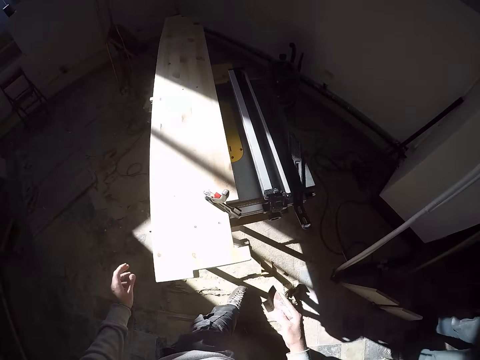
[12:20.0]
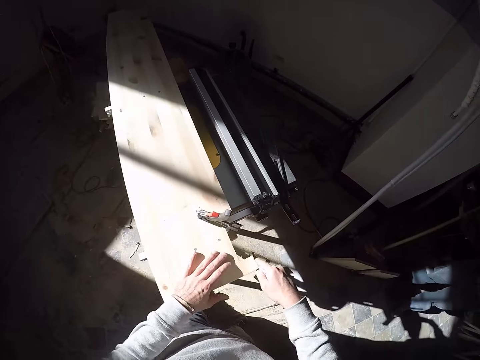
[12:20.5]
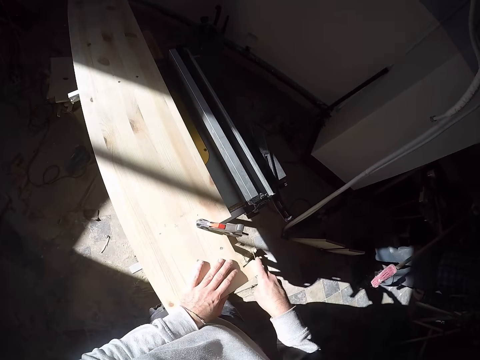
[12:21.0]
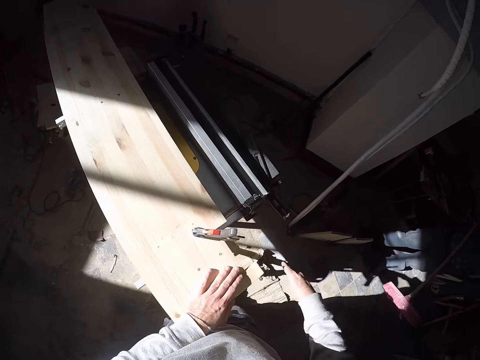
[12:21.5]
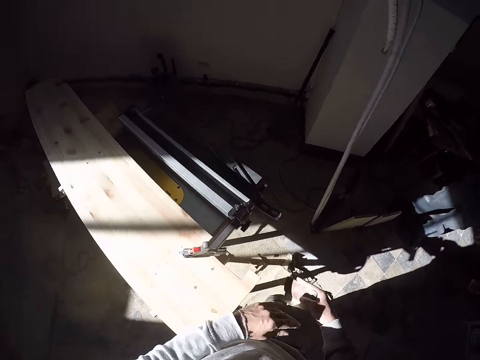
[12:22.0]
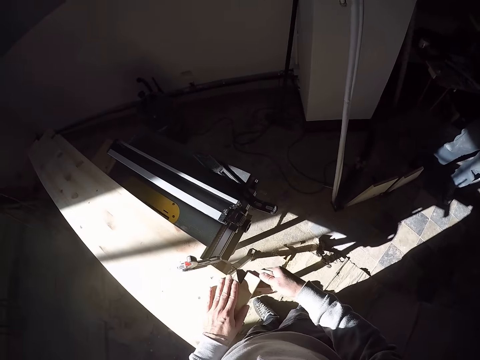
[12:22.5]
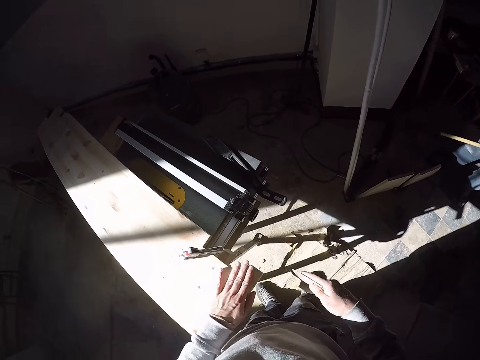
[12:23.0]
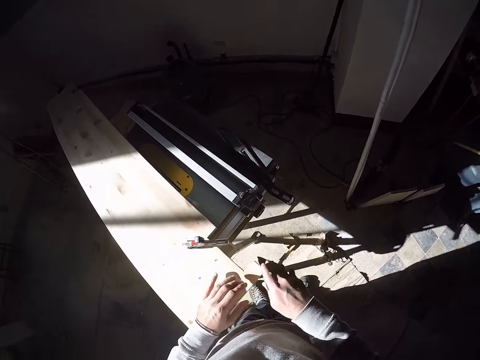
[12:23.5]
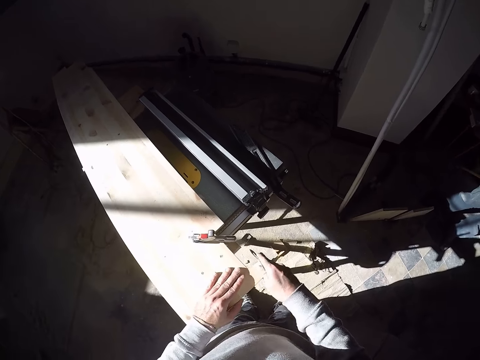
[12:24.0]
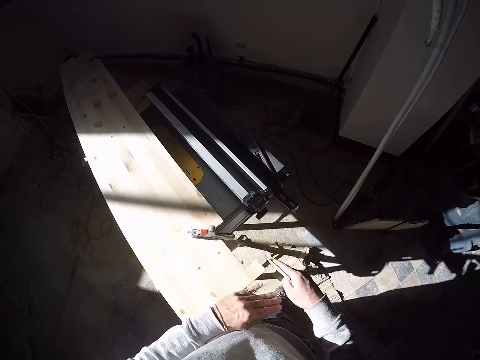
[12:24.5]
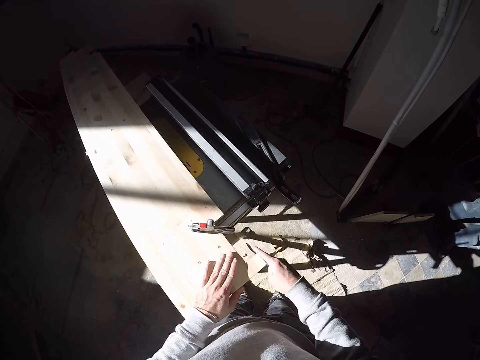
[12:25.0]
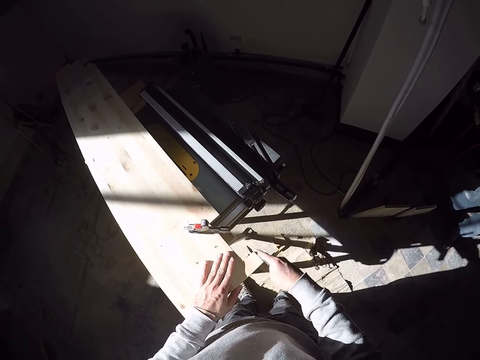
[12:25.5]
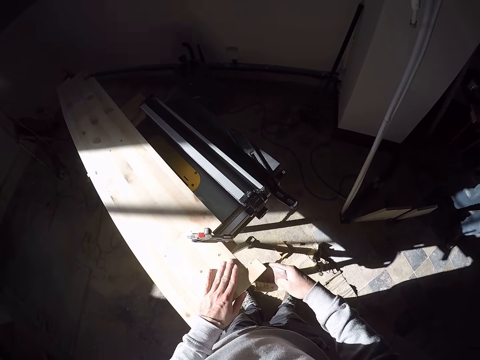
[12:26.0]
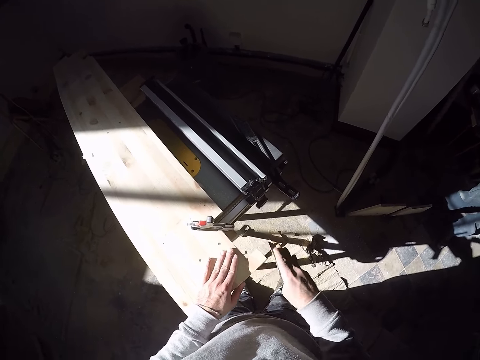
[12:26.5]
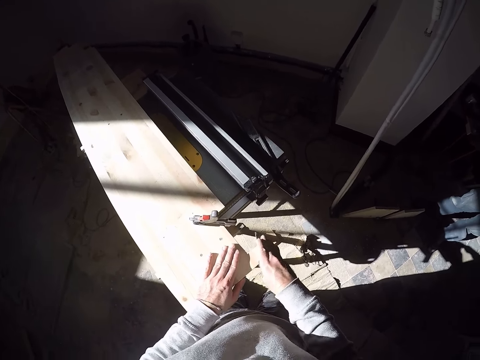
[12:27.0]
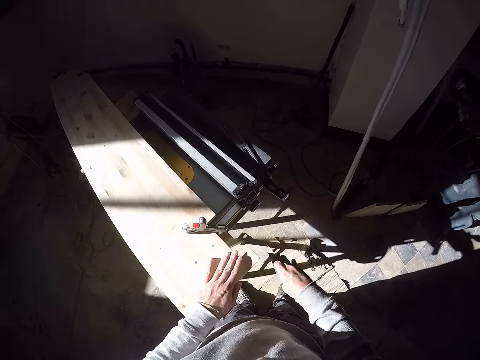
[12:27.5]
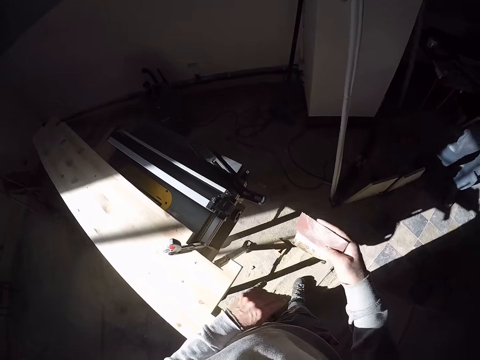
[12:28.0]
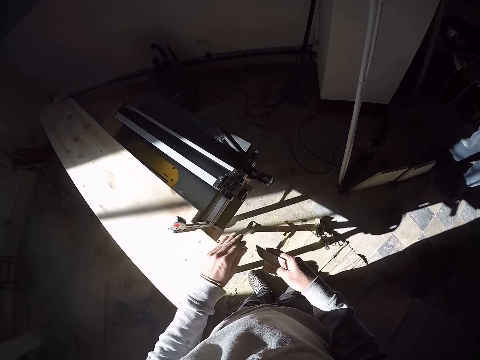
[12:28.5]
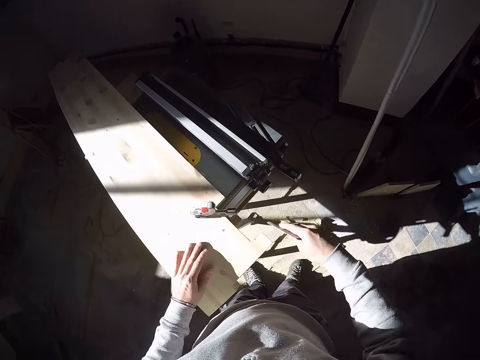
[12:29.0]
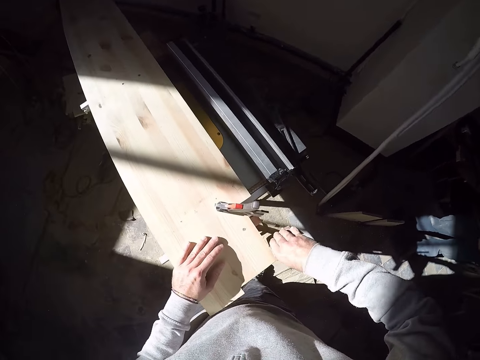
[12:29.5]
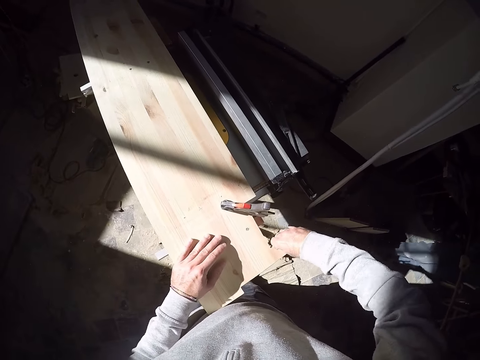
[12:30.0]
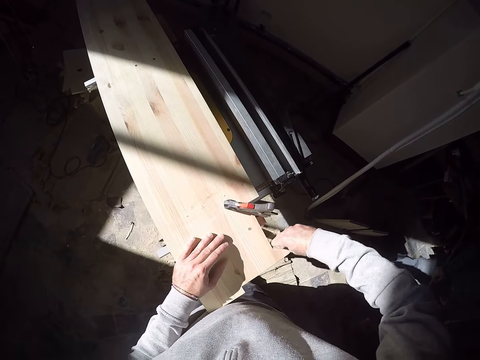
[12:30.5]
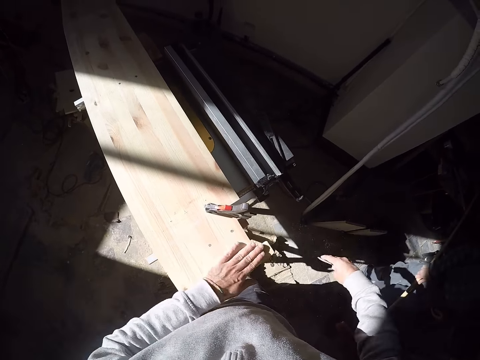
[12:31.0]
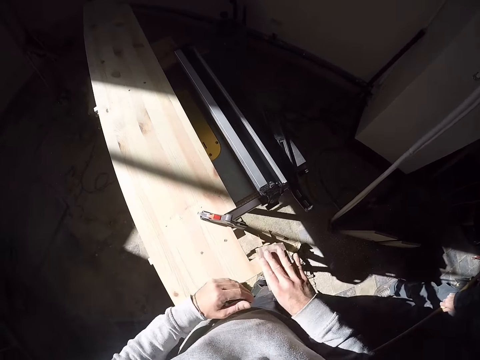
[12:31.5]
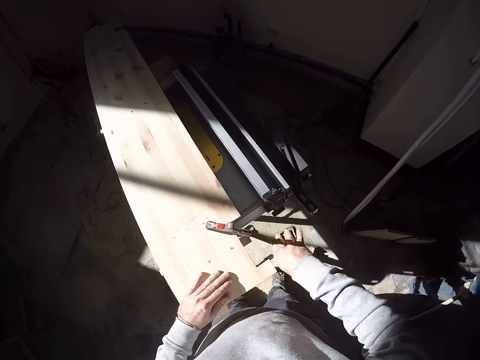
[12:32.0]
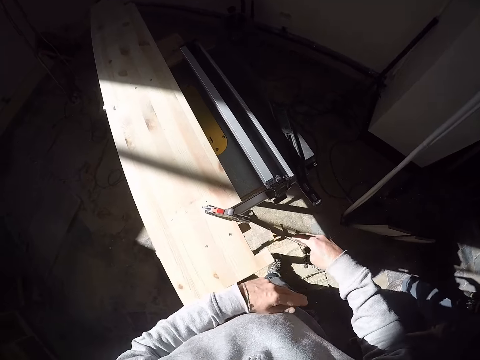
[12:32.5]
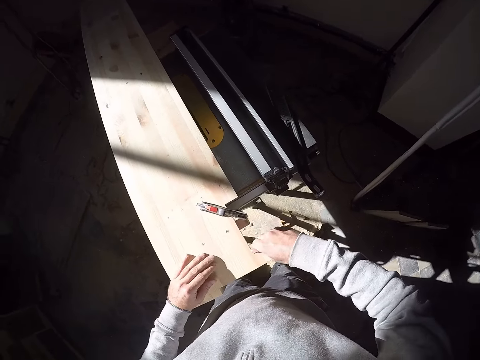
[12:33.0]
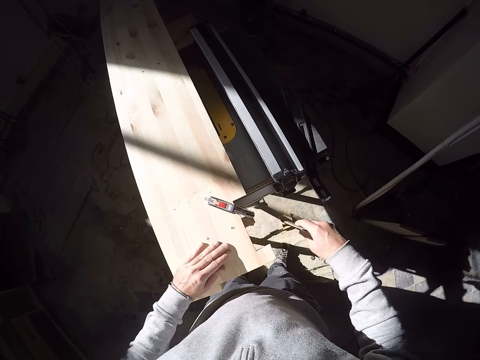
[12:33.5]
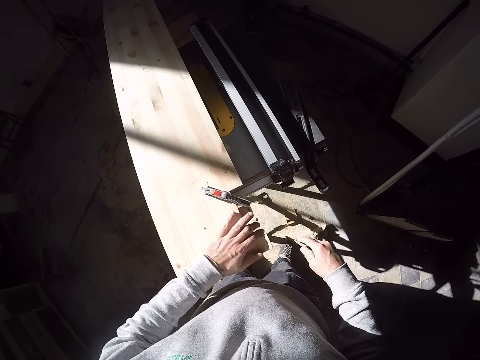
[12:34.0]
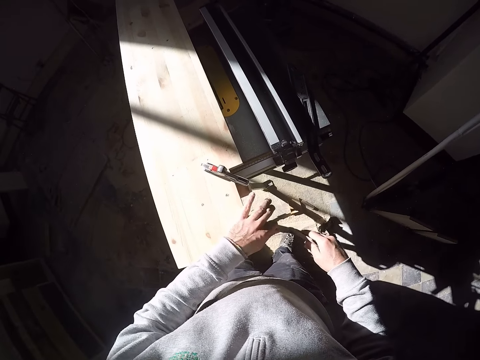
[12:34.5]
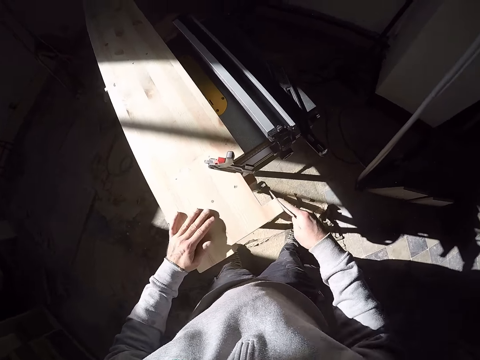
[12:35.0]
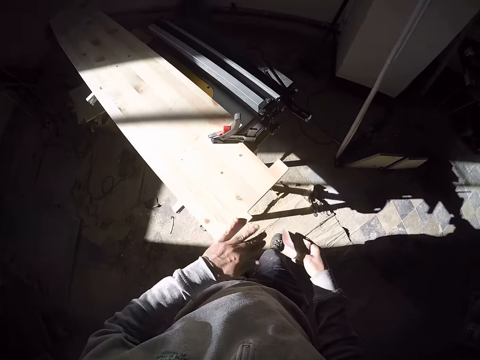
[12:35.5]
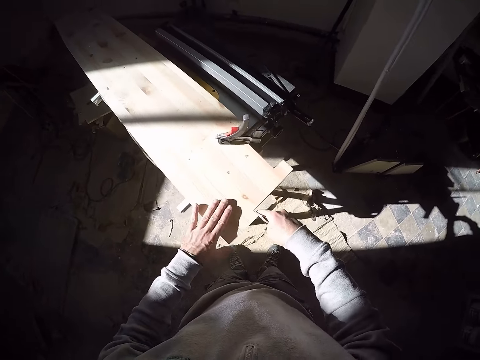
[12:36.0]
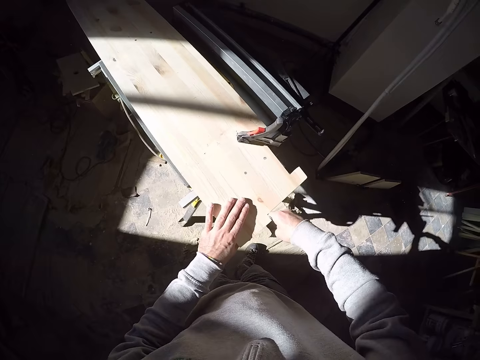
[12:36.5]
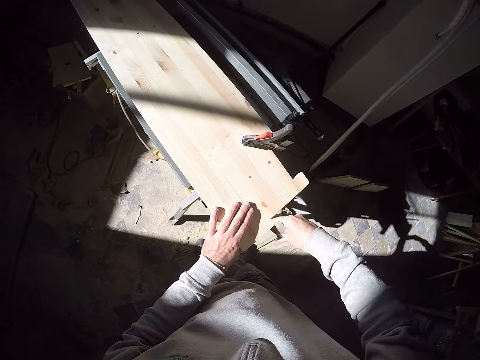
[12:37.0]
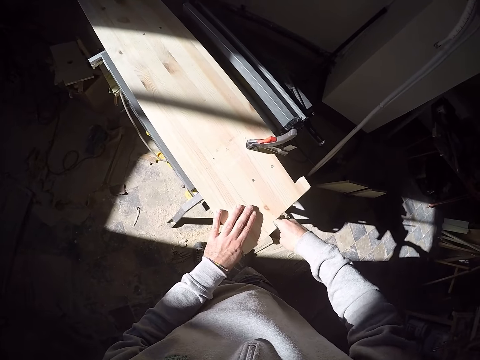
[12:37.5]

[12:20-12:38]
The camera wearer holds the plank to the jointer with his left hand. He files the plank on the jointer with the sandpaper in his right hand. The man picks up a sweeping brush from the floor with his right hand. The camera wearer dusts the plank on the jointer with his left hand. He holds the plank to the jointer with his left hand. He files the plank on the jointer with the sandpaper in his right hand. He dusts the plank on the jointer with his left hand. He holds the plank to the jointer with his left hand. He files the plank on the jointer with the sandpaper in his right hand. He dusts the plank on the jointer with his left hand. He files the plank on the jointer with the sandpaper in his right hand. He holds the plank to the jointer with his left hand. He dusts the plank on the jointer with his left hand. He holds the plank to the jointer with his left hand. He files the plank on the jointer with the sandpaper in his right hand. He dusts the plank on the jointer with his left hand. He files the plank on the jointer with the sandpaper in his right hand. He holds the plank to the jointer with his left hand. He dusts the plank on the jointer with his left hand. He files the plank on the jointer with the sandpaper in his right hand. He dusts the plank on the jointer with his left hand. He files the plank on the jointer with the sandpaper in his right hand. He dusts the plank on the jointer with his left hand. He files the plank in his left hand on the jointer with the sandpaper in his right hand.

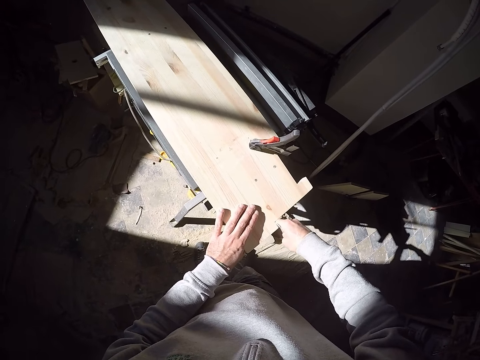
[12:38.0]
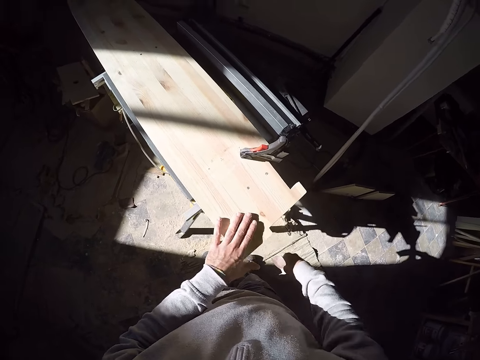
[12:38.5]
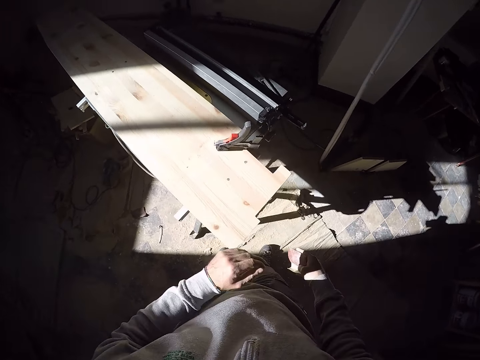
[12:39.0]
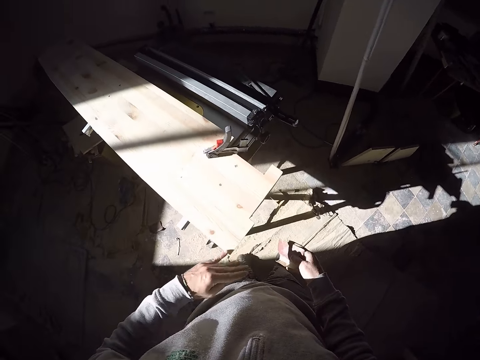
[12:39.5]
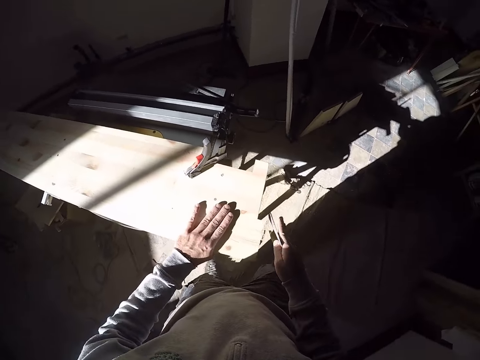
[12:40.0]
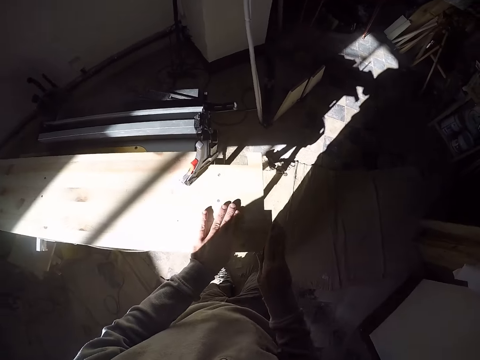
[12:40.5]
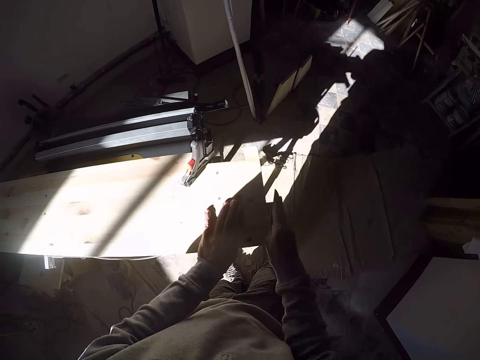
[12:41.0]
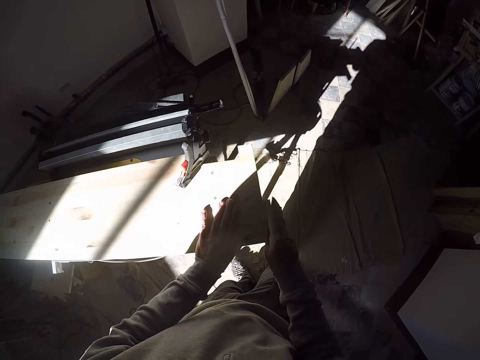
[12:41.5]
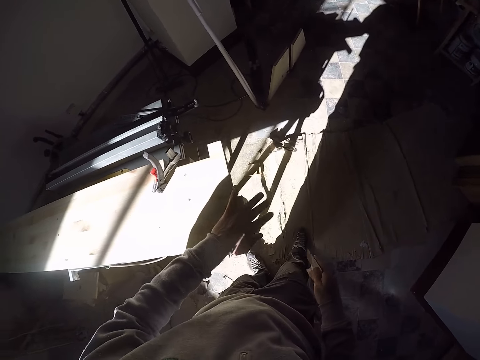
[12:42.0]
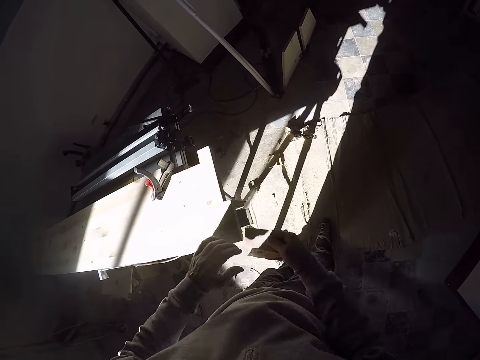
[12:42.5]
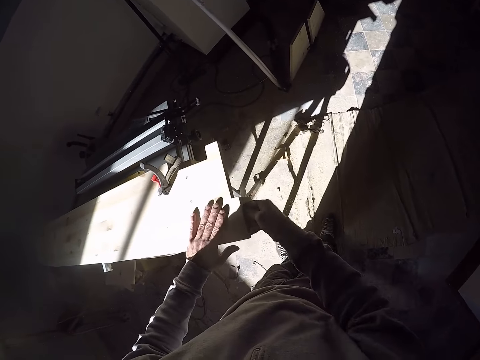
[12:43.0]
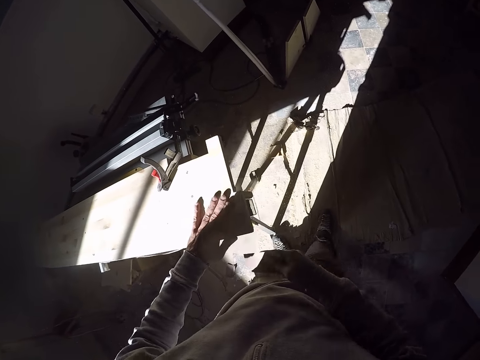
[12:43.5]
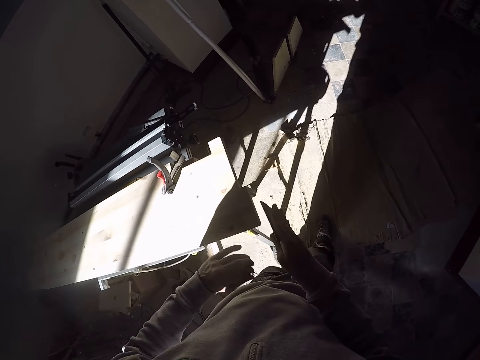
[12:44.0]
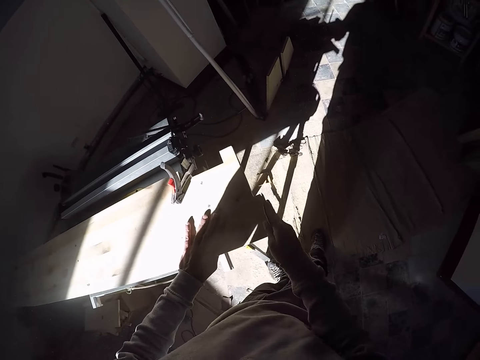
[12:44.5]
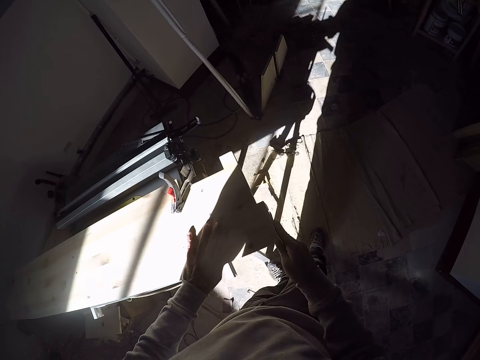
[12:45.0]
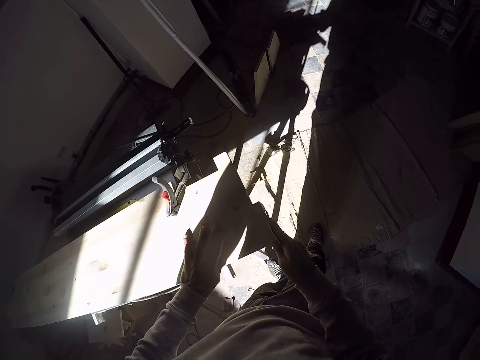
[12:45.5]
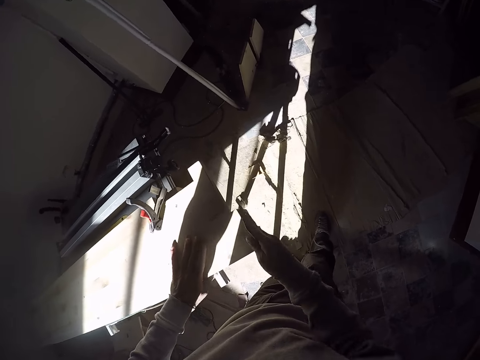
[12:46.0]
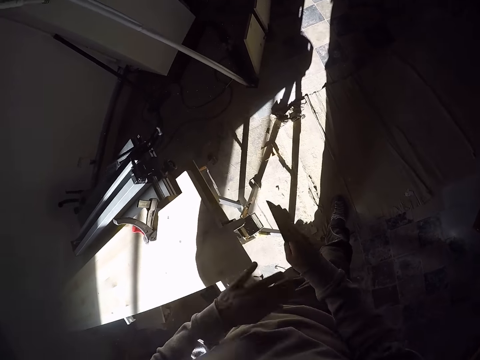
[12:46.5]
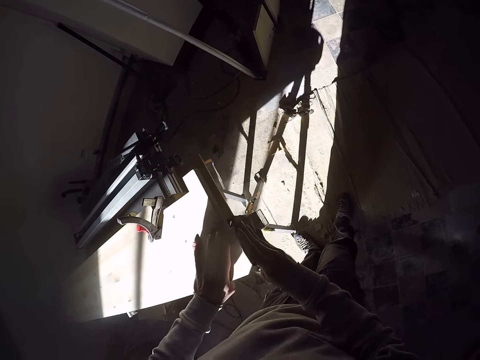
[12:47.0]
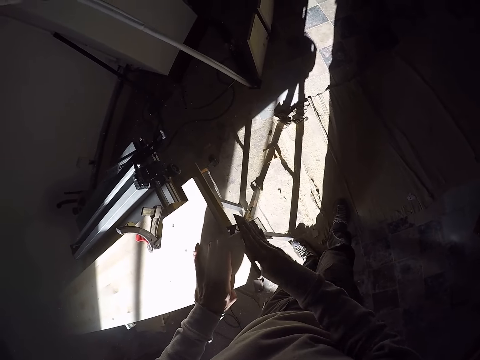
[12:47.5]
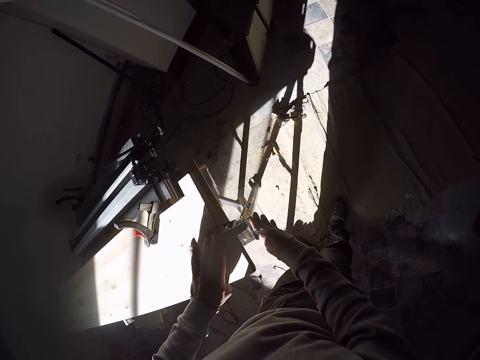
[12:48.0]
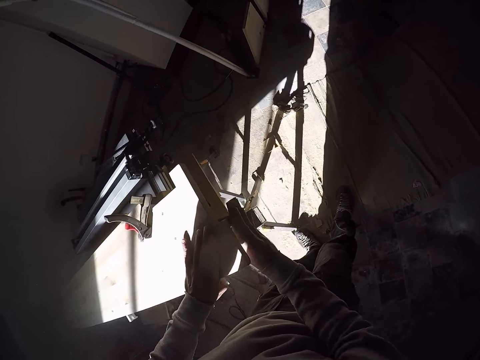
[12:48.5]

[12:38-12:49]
The camera wearer dusts the plank on the jointer with his left hand. He holds the plank to the jointer with his left hand. He files the plank in his left hand on the jointer with the sandpaper in his right hand. He dusts the plank on the jointer with his left hand. He holds the plank to the jointer with his left hand. He files the plank in his left hand on the jointer with the sandpaper in his right hand. He dusts the plank on the jointer with his left hand. He holds the plank to the jointer with his left hand. He files the plank in his left hand on the jointer with the sandpaper in his right hand. He dusts the plank on the jointer with his left hand. He holds the plank to the jointer with his left hand. He files the plank in his left hand on the jointer with the sandpaper in his right hand.
